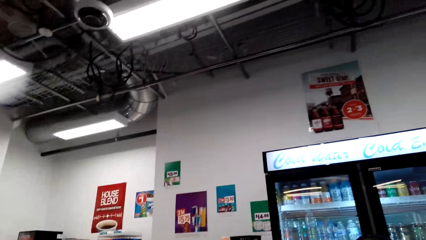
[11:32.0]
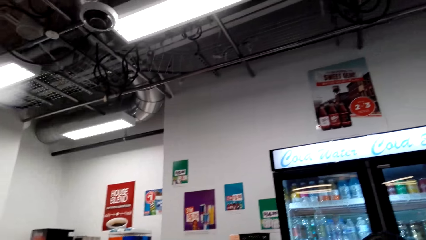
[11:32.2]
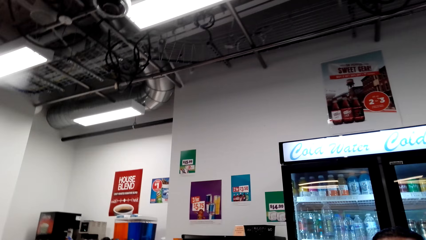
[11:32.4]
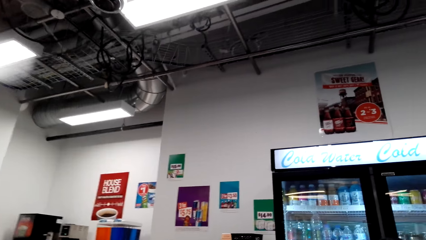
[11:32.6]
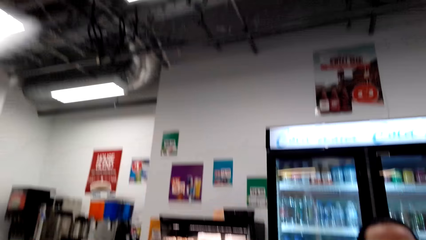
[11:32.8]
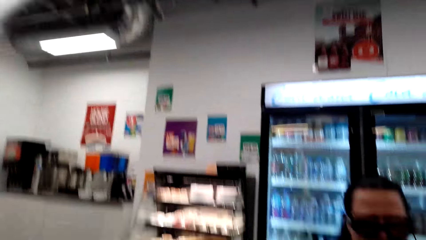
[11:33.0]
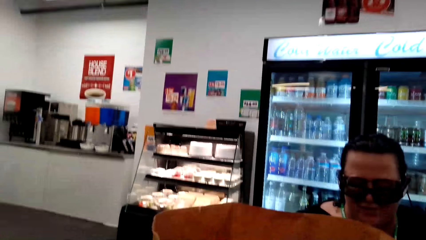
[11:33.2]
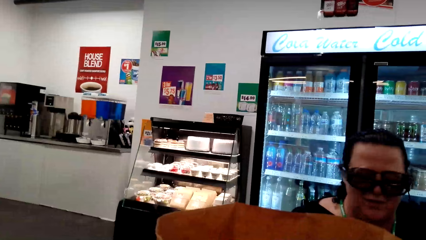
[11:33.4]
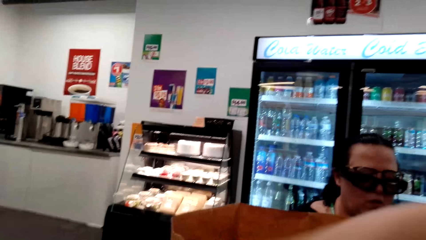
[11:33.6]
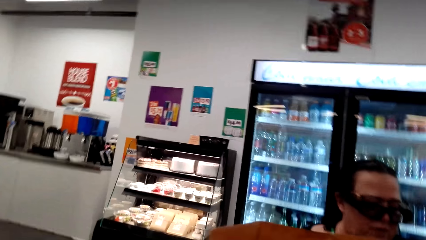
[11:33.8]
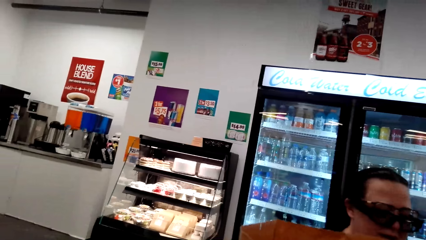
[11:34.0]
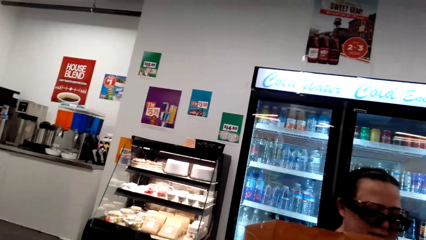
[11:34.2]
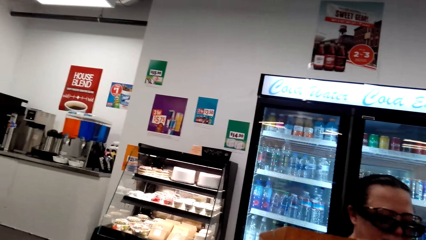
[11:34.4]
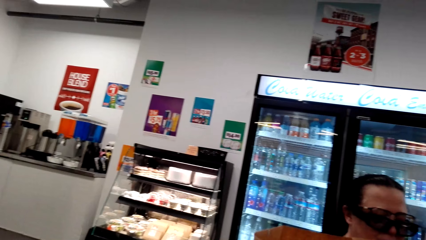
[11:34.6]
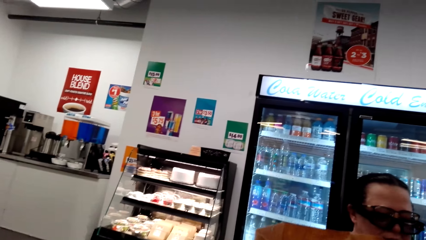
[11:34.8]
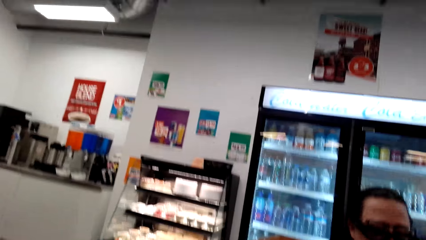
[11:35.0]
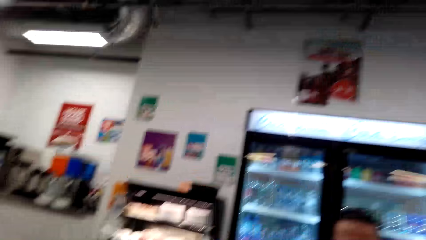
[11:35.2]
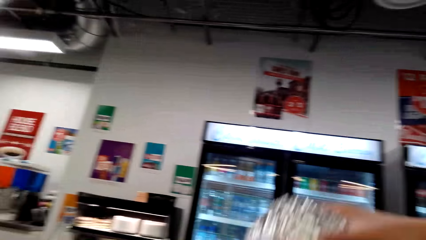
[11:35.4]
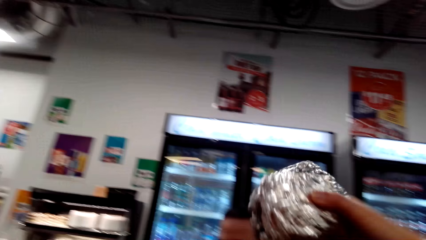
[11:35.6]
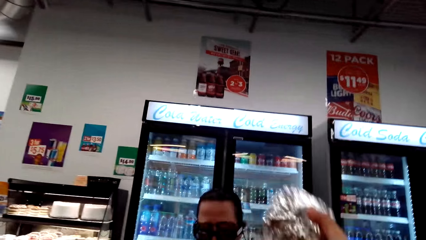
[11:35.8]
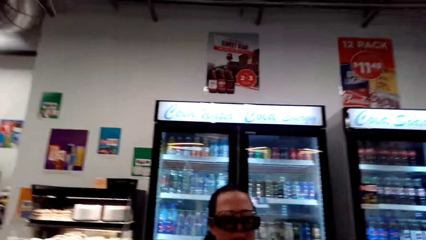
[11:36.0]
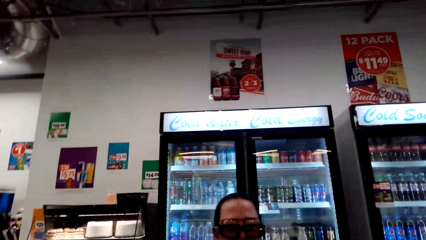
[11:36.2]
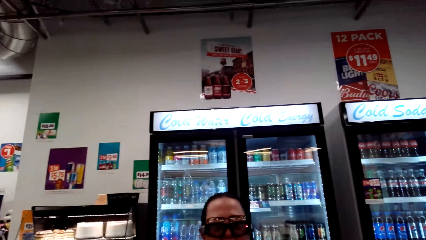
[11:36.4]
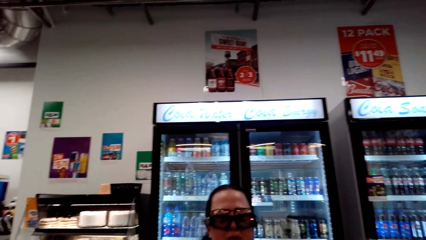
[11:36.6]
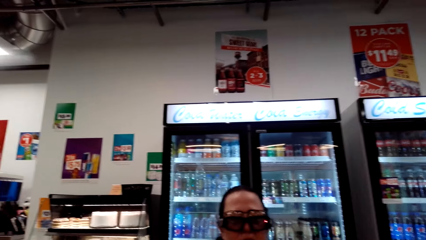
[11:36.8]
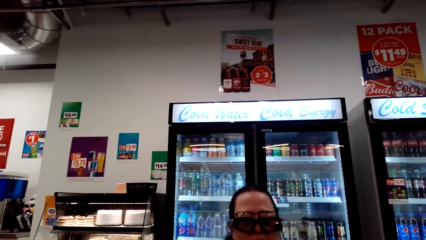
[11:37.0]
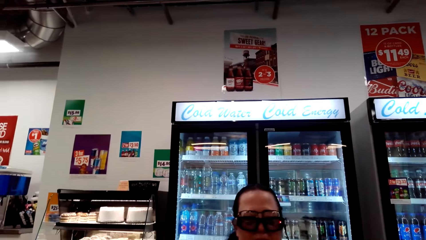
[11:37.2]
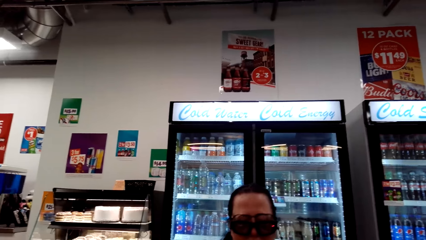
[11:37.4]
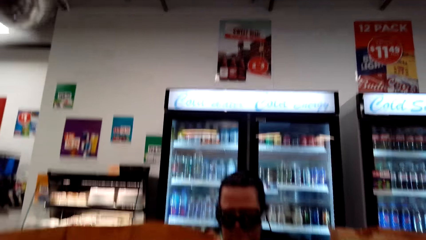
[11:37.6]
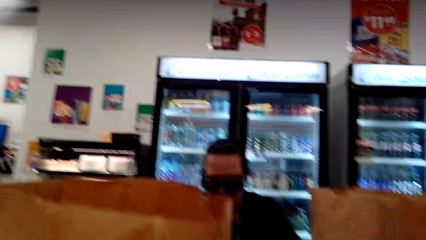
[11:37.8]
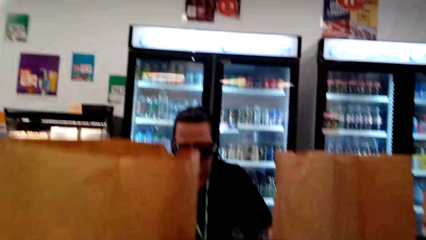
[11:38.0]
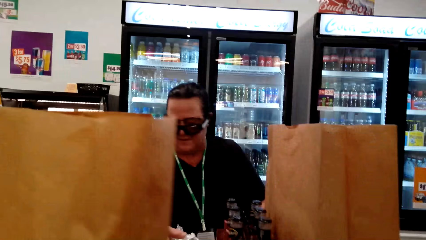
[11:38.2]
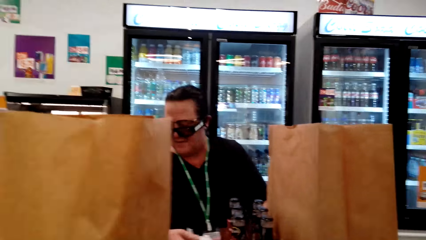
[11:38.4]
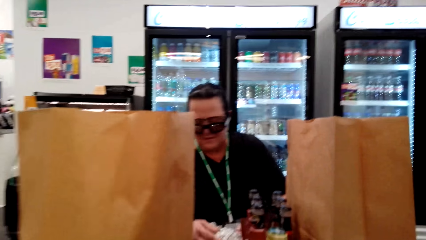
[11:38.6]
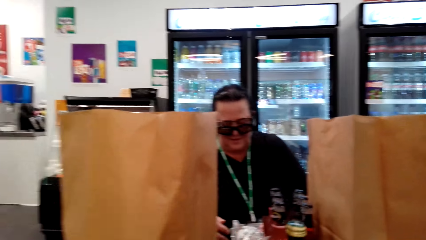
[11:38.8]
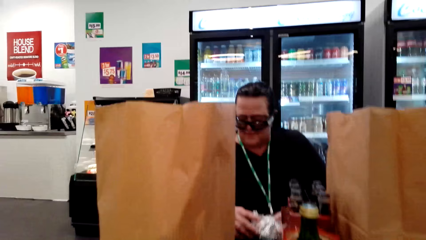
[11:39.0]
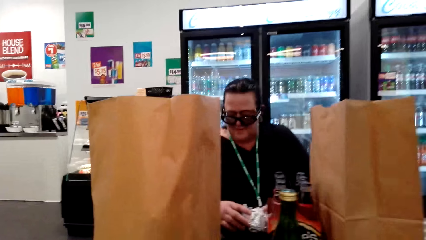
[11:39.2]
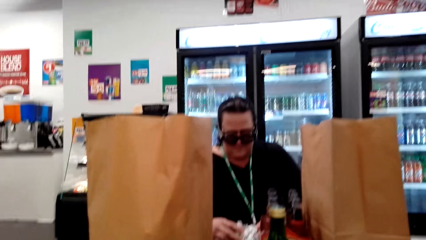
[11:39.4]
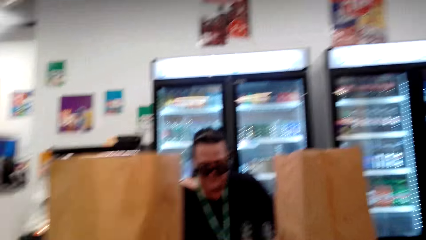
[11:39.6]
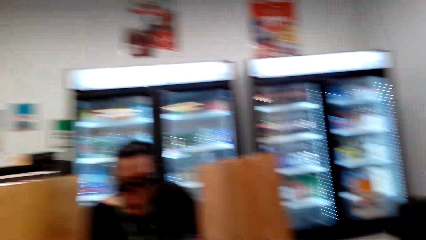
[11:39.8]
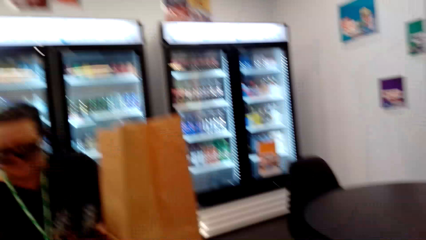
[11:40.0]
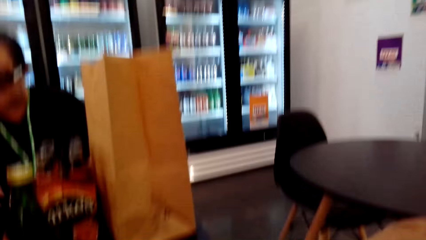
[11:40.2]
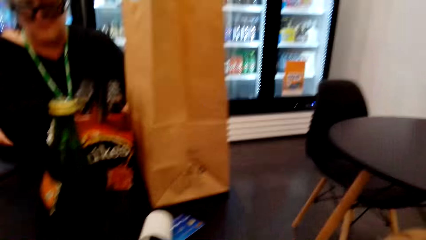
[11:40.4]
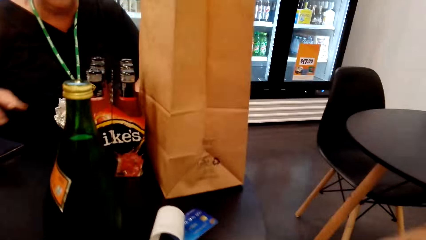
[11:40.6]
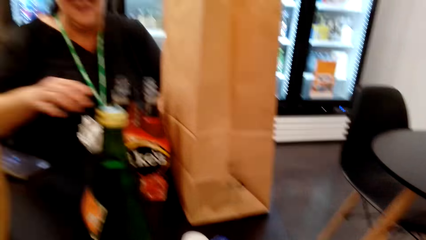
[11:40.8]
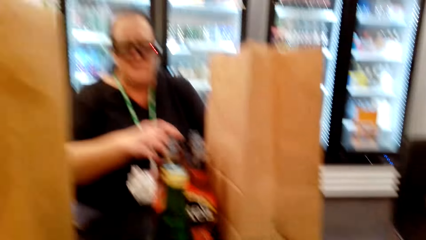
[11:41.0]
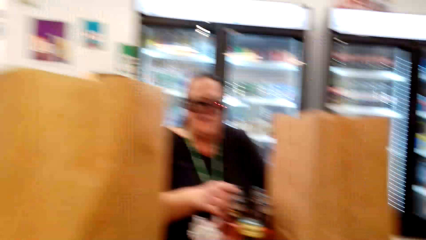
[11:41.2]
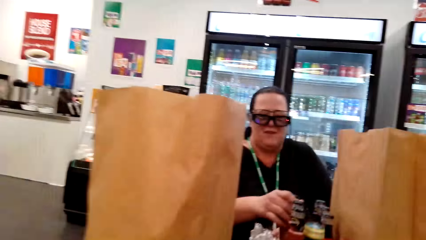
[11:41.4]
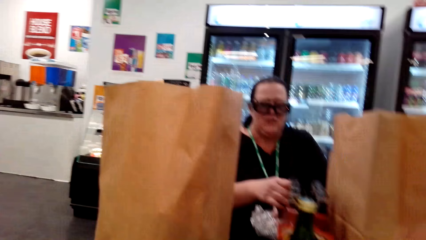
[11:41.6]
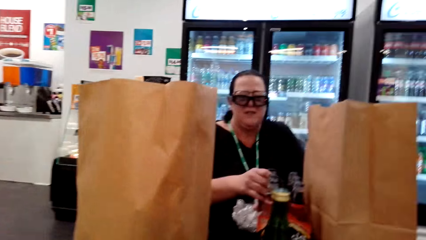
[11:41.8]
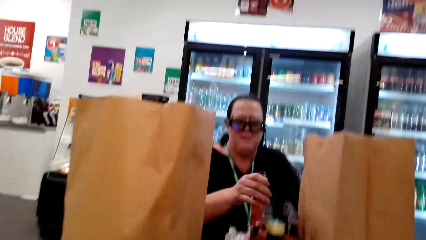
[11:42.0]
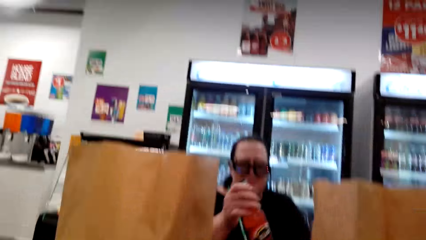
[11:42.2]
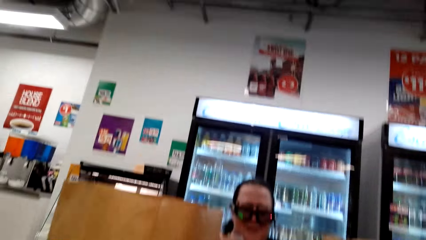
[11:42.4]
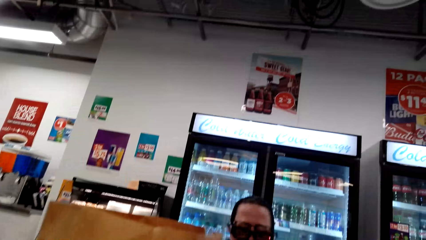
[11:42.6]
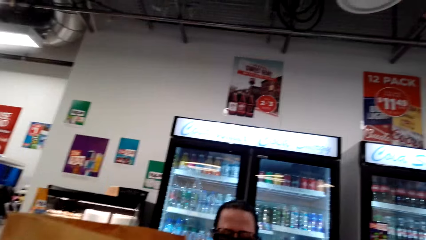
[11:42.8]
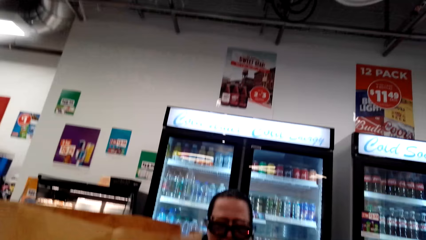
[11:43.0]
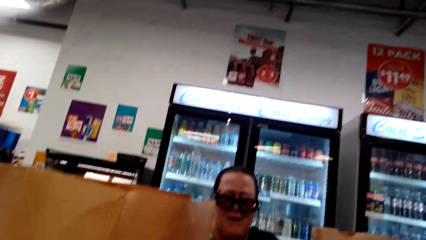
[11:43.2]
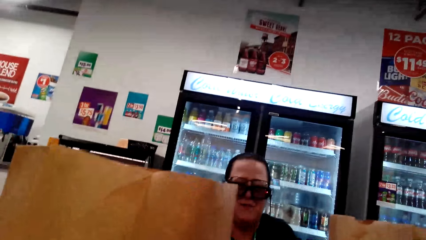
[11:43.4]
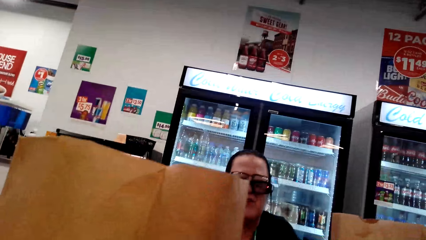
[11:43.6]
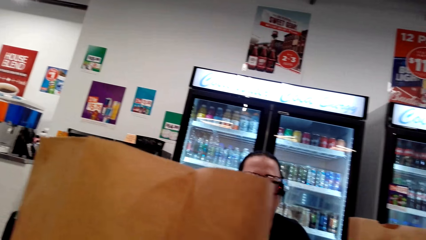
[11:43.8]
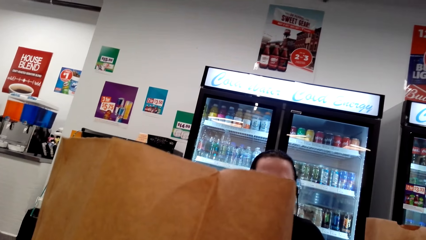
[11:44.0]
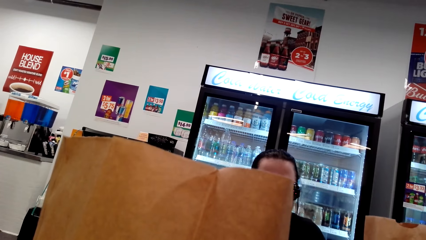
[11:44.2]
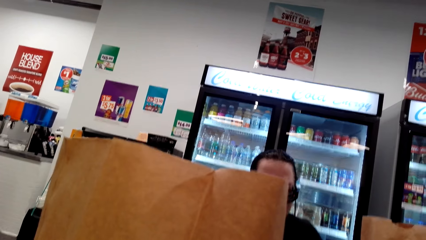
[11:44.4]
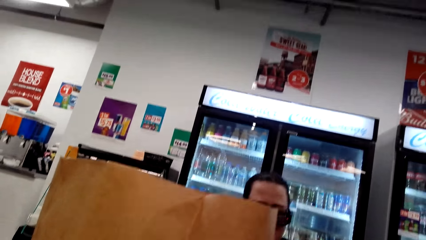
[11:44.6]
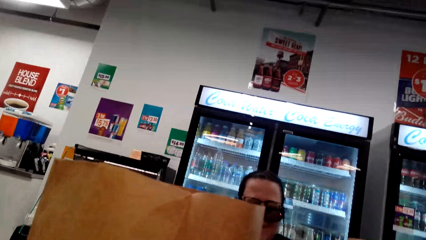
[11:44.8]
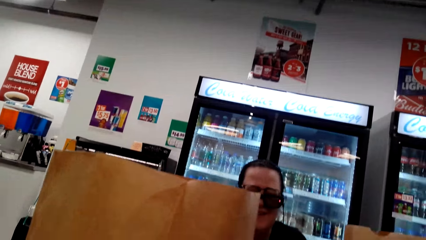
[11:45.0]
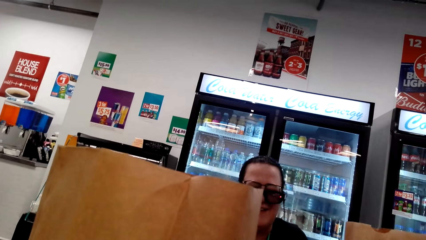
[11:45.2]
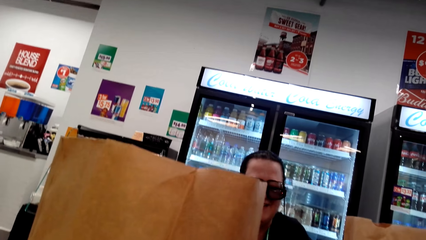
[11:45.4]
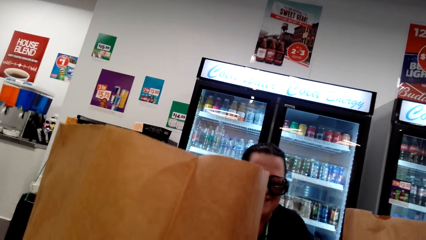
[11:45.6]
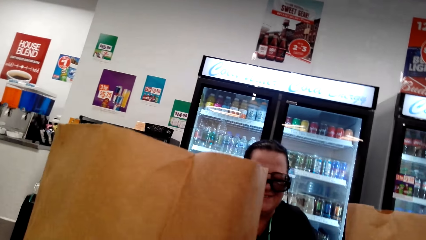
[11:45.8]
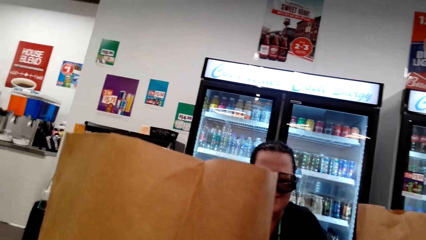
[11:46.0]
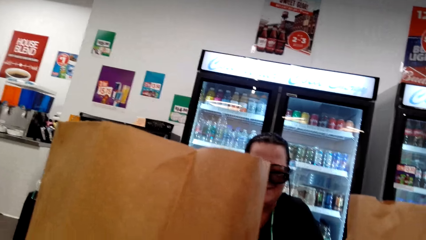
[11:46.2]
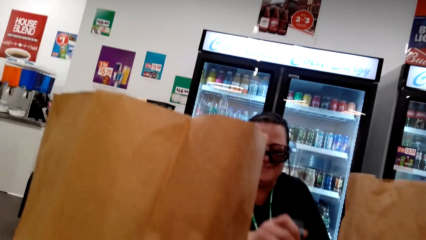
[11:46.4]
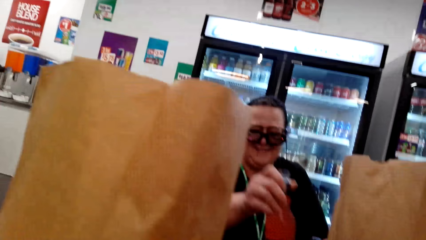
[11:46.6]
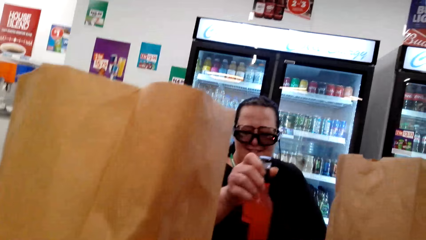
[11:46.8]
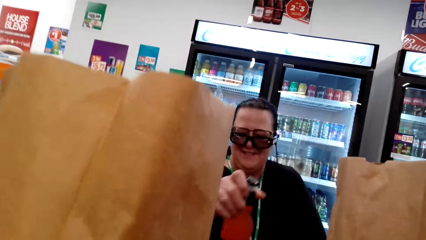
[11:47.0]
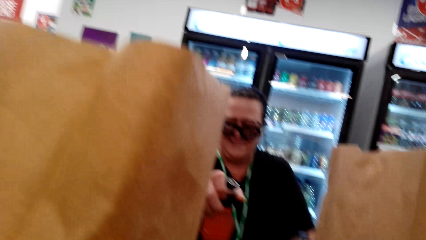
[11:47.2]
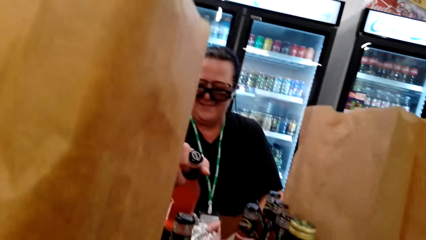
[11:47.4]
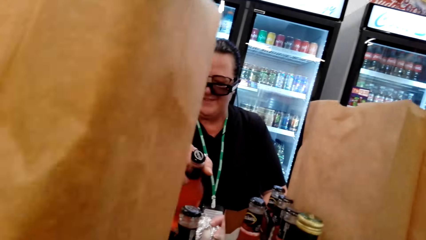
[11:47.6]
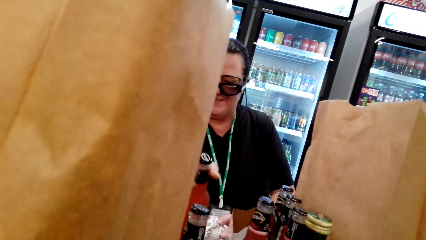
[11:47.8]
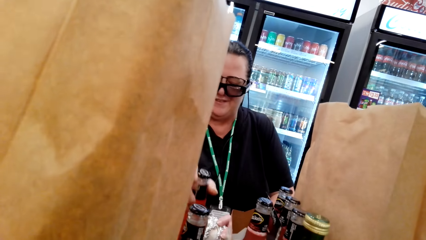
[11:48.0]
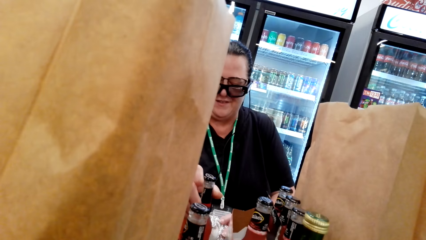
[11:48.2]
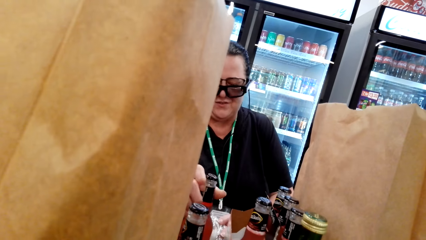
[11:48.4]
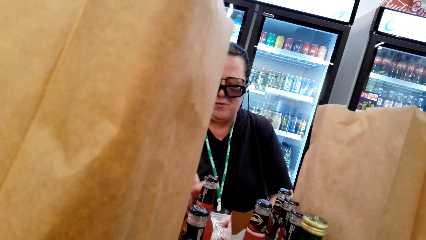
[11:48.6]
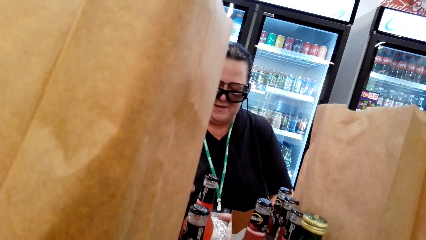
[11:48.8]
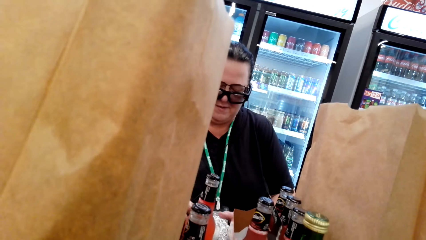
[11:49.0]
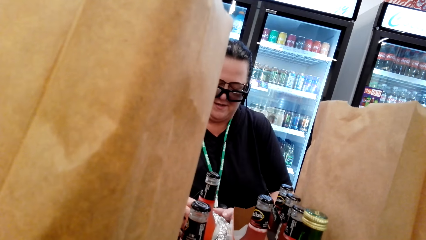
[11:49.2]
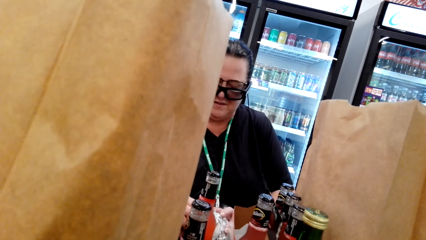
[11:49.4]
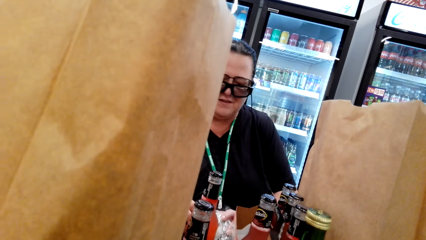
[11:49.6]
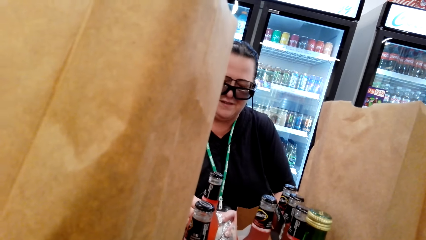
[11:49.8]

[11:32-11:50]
The camera wearer holds the envelope. They pick up the phone. They converse with the woman. They remove a burger from the envelope. They look around the shop. The woman holds a bottle of drink from the box beside her. She lifts the bottle. The camera wearer converses with the woman. The woman puts her drink on the table. The camera wearer puts the soda on the table.
